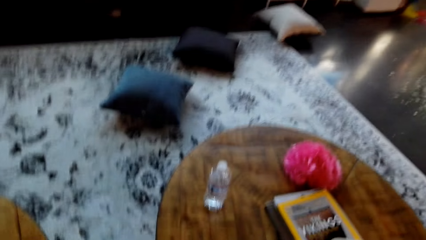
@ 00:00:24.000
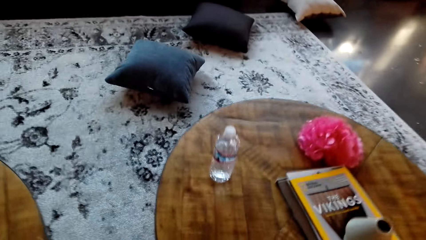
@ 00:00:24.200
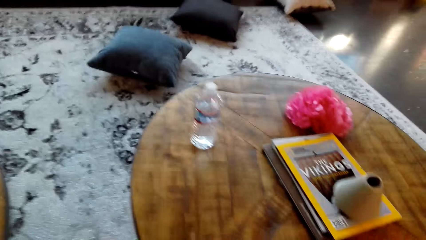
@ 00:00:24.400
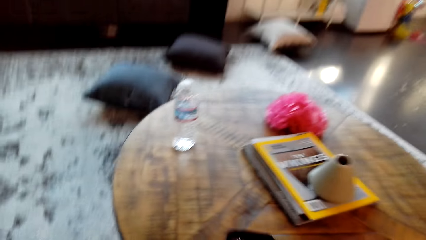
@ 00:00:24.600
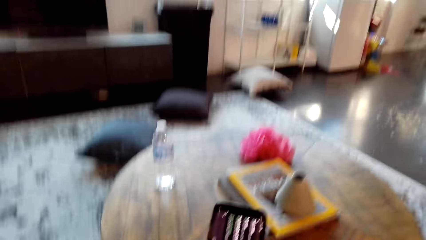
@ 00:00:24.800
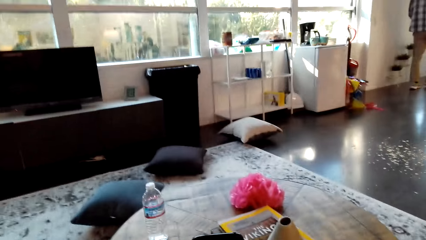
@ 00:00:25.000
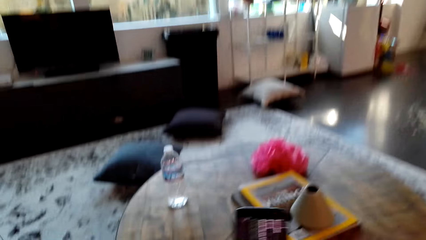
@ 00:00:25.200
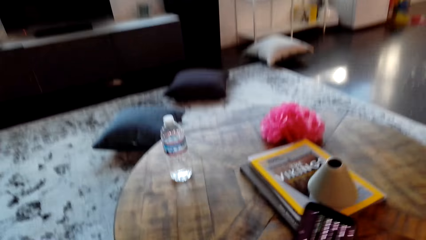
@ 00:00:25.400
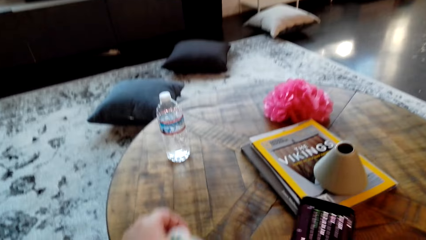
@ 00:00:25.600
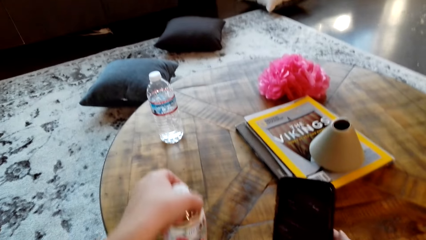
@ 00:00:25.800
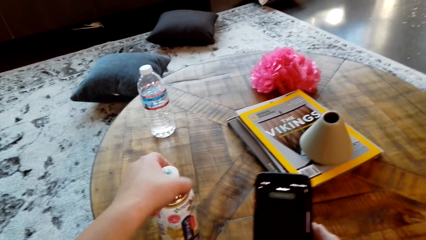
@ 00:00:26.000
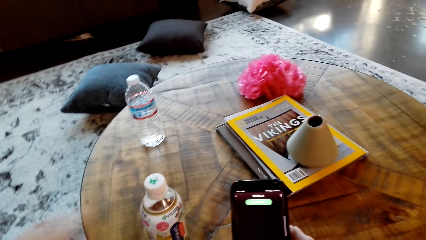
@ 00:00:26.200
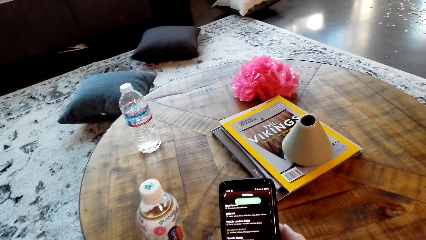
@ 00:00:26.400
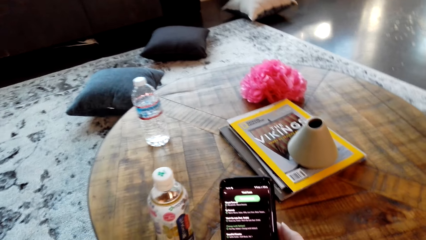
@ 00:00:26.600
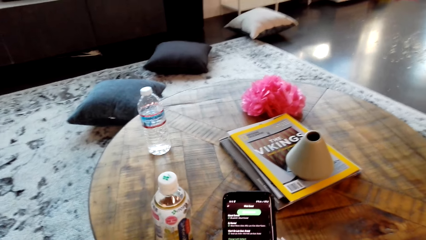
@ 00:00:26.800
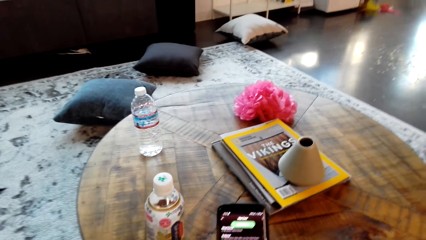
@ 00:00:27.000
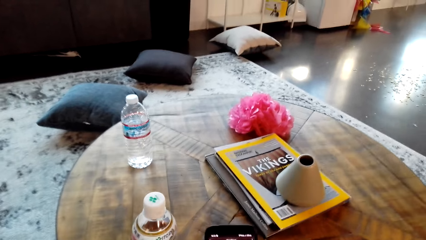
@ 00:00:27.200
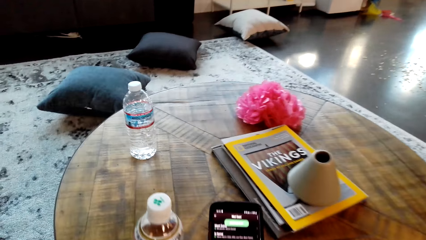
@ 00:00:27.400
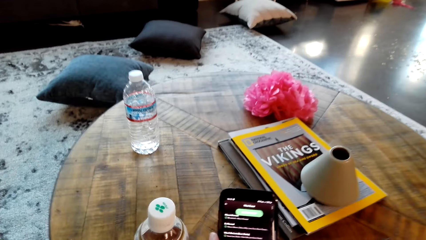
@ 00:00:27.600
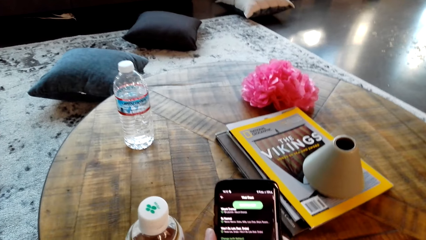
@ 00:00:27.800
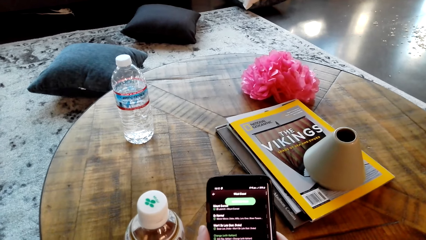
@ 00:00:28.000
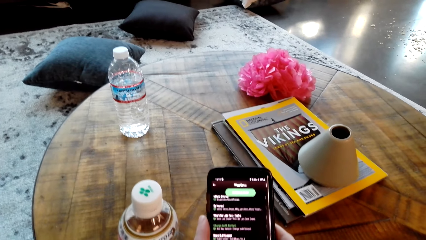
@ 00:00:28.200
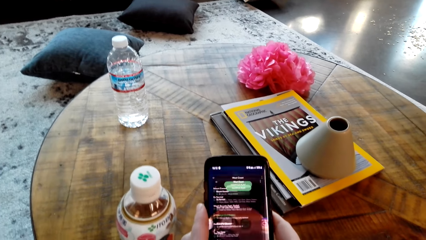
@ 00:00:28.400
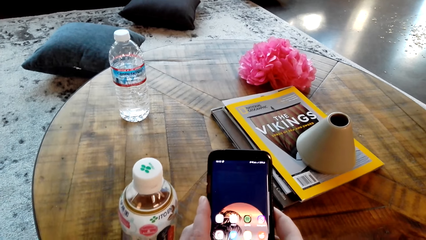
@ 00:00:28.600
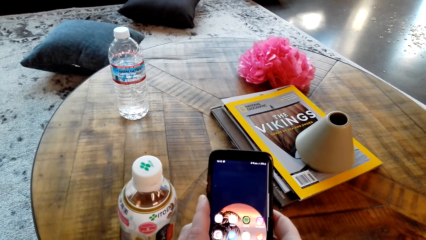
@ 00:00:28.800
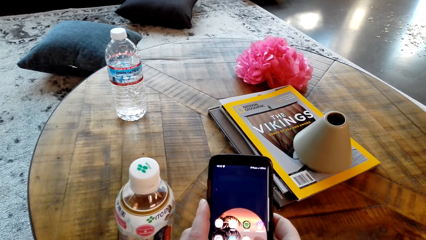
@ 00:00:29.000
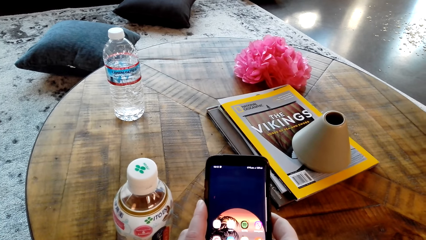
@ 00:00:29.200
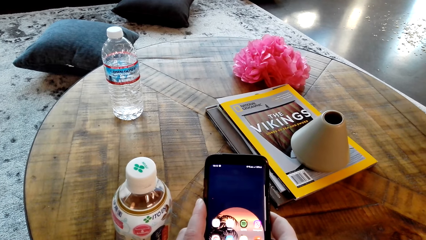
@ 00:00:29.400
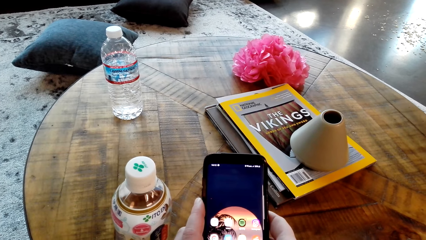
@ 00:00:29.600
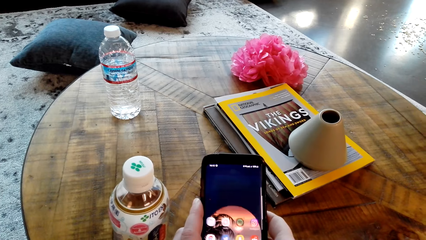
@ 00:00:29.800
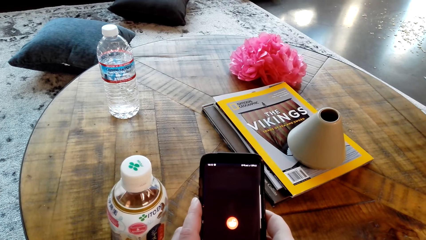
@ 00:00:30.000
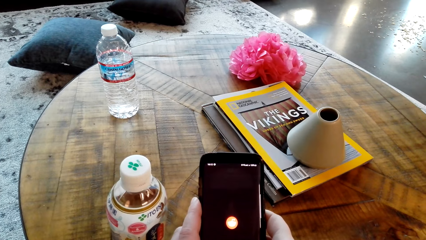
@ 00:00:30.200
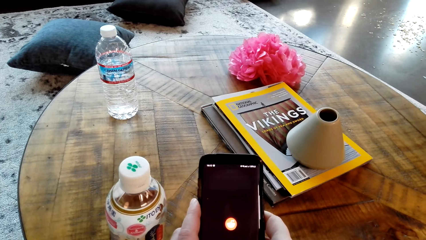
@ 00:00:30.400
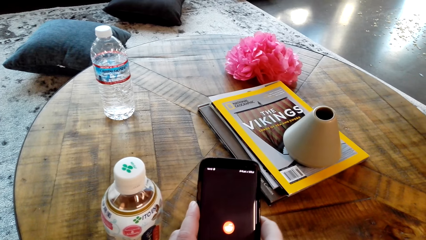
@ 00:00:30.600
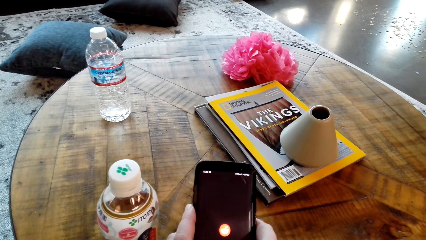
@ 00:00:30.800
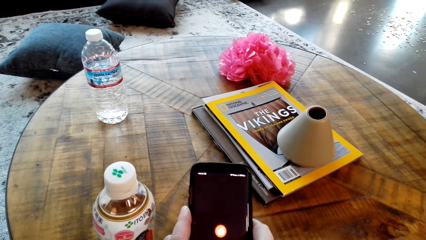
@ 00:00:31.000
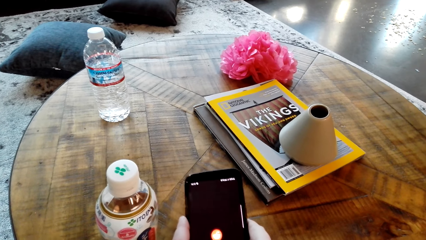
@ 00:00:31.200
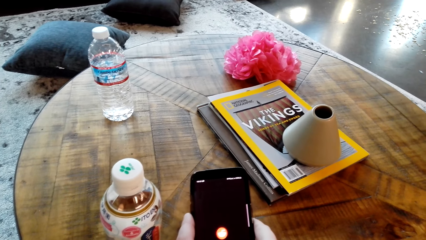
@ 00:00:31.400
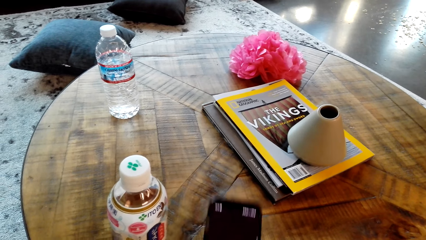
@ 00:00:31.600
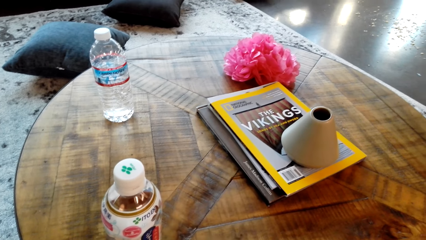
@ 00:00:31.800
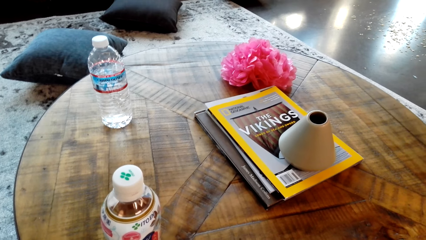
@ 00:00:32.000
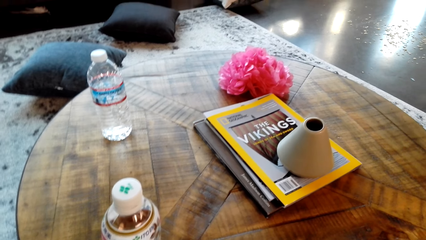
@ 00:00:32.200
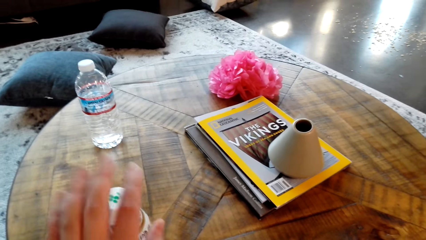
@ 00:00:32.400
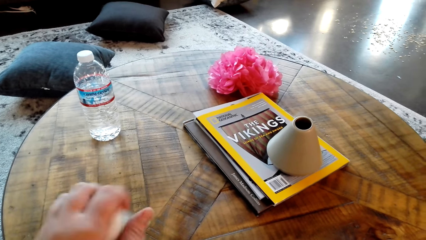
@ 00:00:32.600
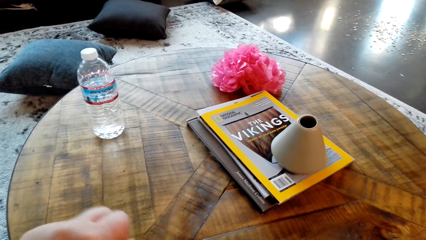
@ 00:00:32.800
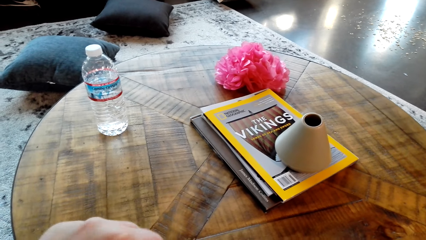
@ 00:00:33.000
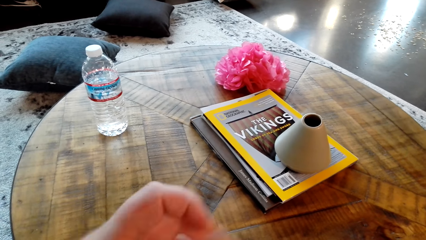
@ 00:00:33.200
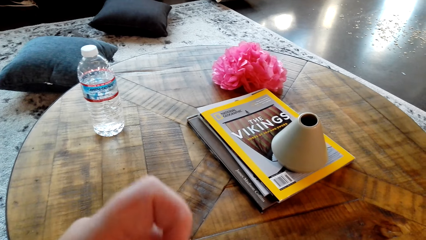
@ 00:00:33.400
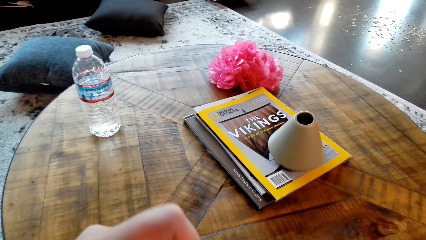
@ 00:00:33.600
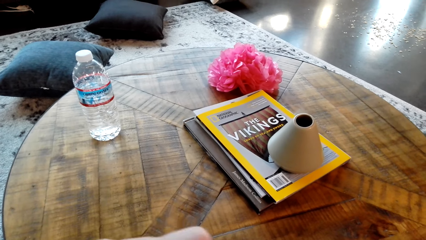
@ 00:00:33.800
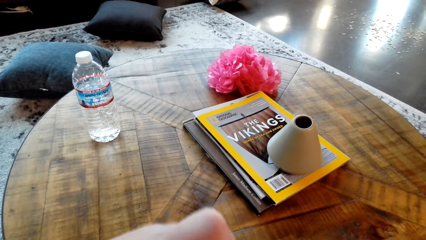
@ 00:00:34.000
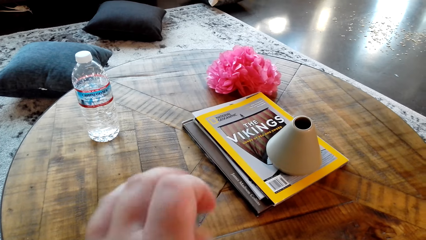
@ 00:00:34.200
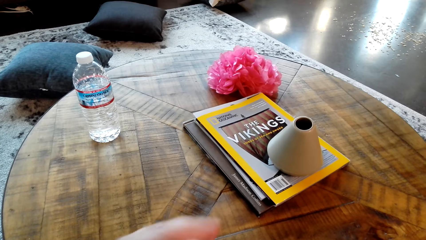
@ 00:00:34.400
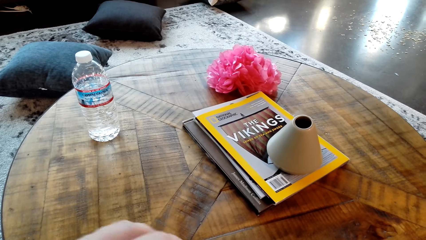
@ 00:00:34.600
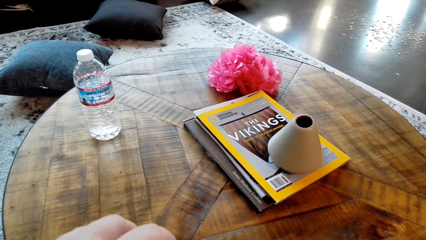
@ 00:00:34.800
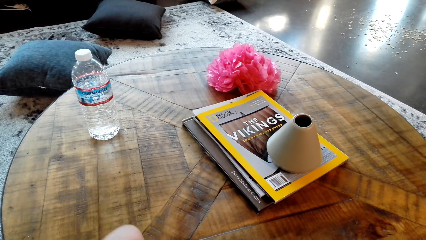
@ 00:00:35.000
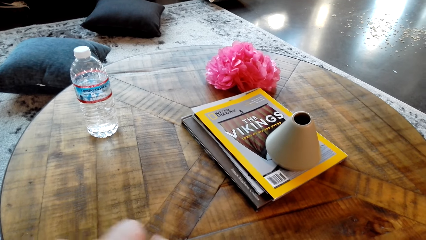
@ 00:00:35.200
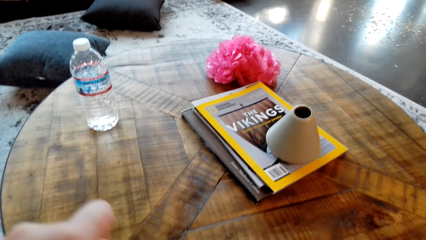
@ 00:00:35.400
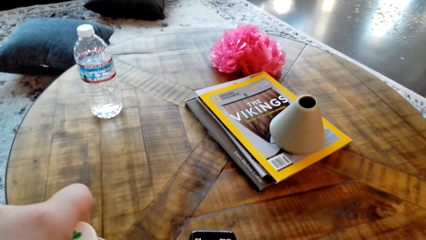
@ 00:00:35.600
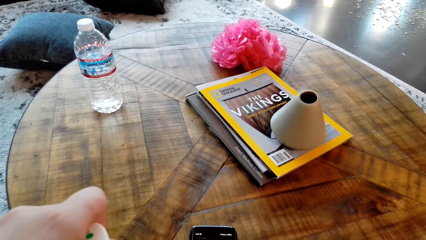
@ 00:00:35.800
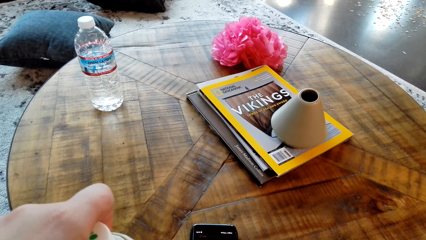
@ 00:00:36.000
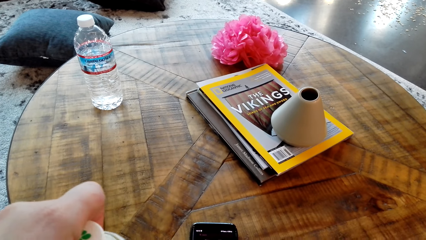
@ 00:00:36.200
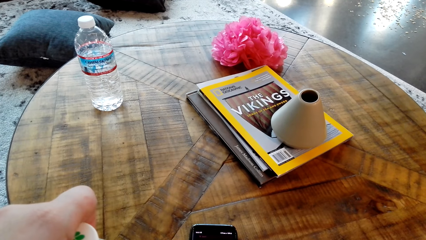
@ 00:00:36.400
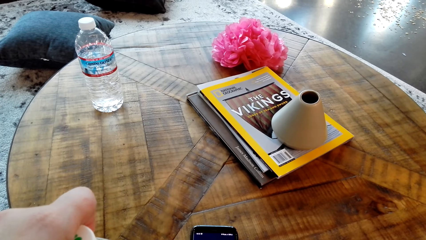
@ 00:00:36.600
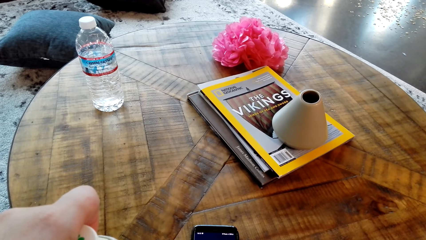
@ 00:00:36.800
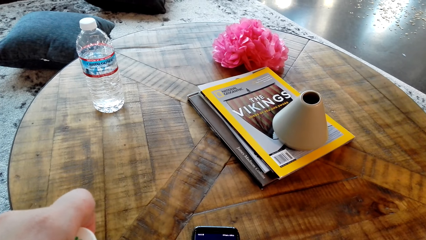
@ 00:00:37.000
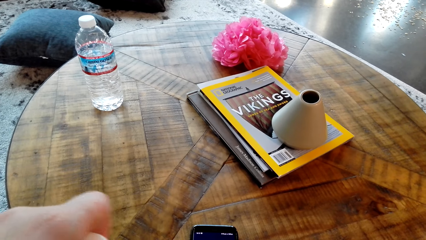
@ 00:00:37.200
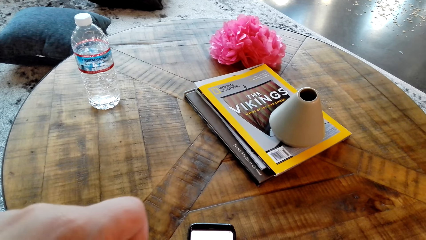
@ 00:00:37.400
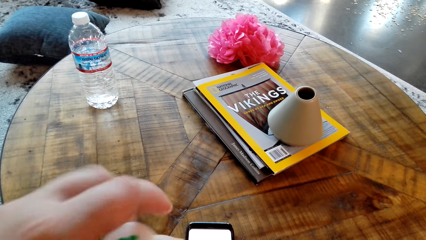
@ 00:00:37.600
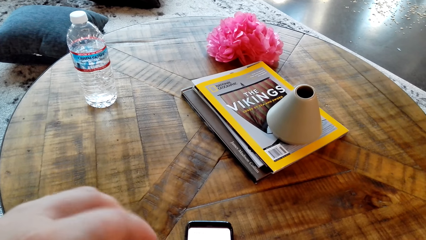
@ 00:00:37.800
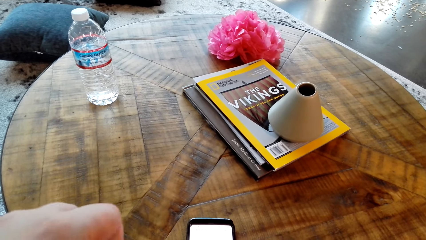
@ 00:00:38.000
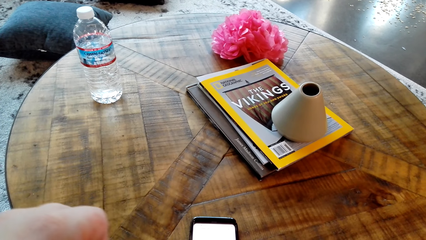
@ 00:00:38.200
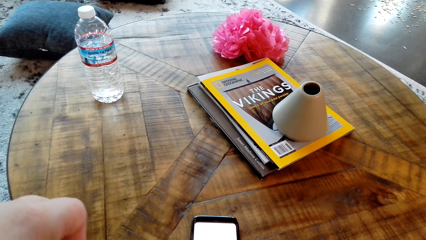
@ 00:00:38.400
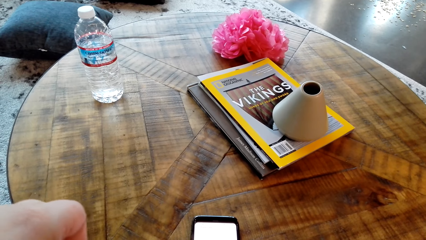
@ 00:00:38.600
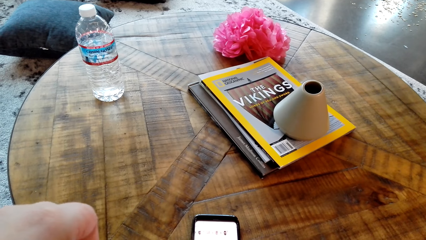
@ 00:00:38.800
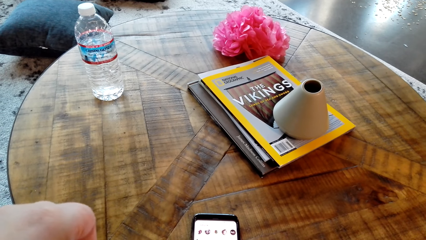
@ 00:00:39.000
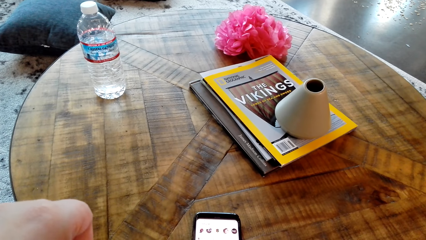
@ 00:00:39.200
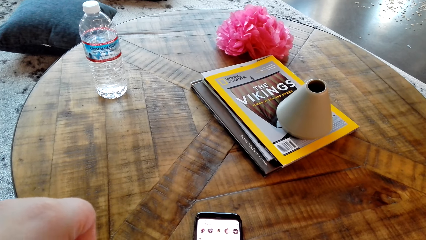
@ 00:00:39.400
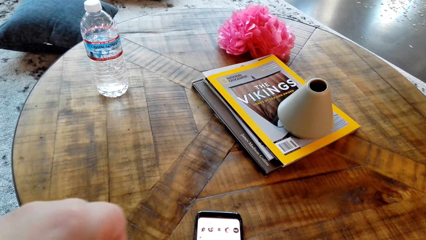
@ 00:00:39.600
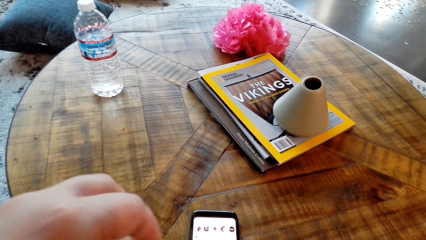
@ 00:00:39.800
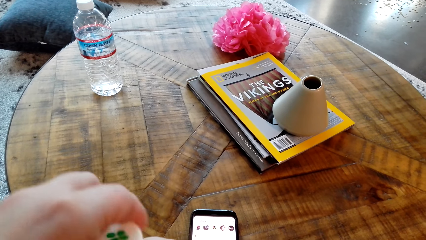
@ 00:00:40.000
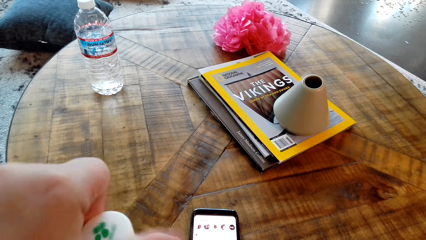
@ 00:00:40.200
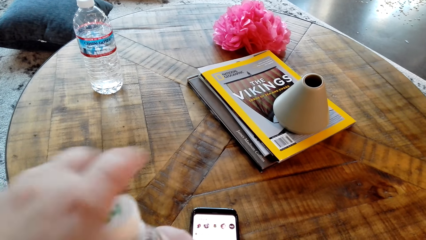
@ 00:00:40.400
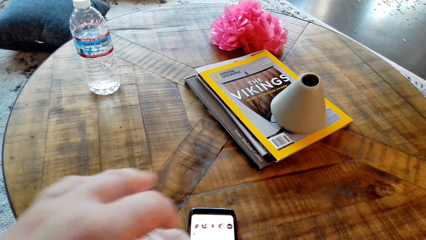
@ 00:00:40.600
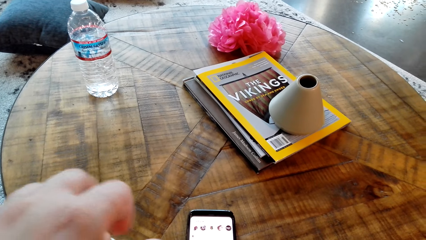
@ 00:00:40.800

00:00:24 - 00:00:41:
The camera wearer picks up the phone. They have the phone, operate the phone and put the bottle of water on the table. They put the phone on the table. They pick up the bottle of water and open the bottle of water.
